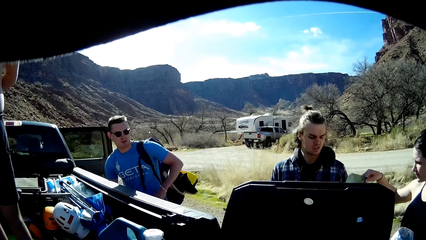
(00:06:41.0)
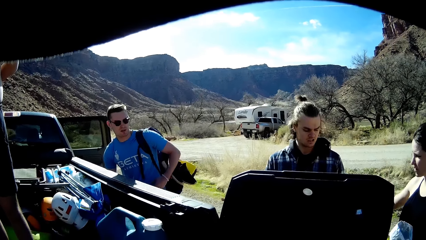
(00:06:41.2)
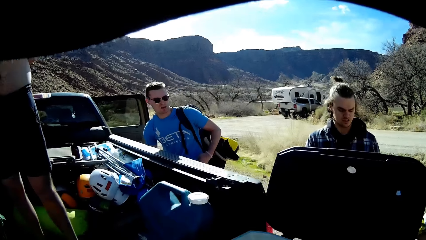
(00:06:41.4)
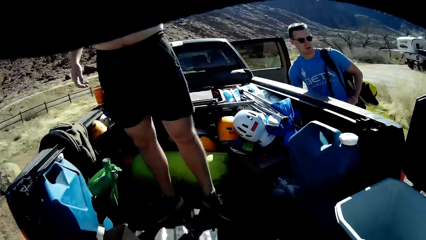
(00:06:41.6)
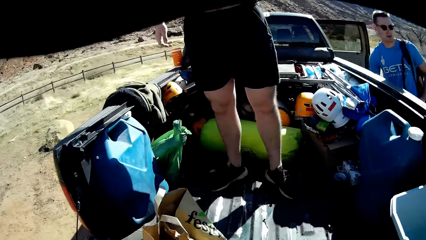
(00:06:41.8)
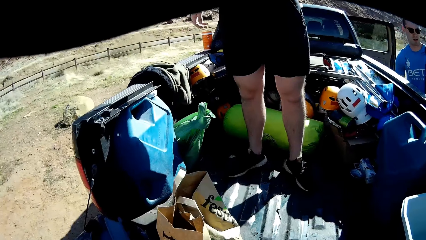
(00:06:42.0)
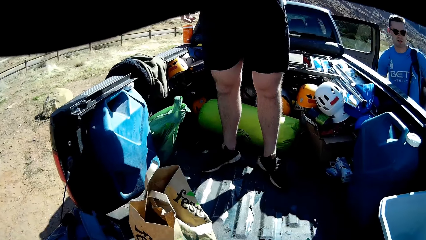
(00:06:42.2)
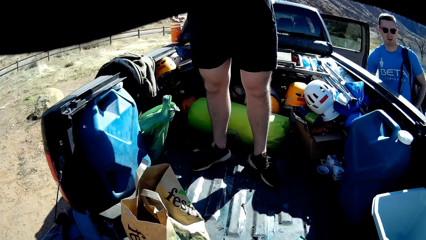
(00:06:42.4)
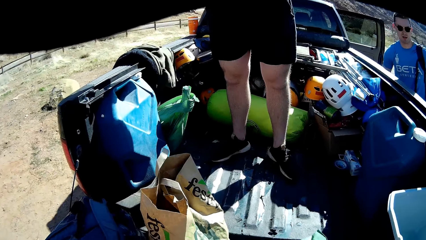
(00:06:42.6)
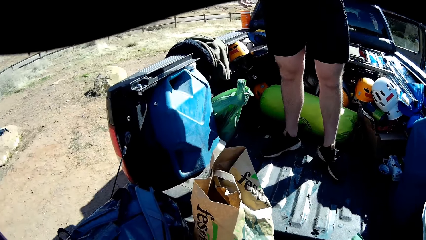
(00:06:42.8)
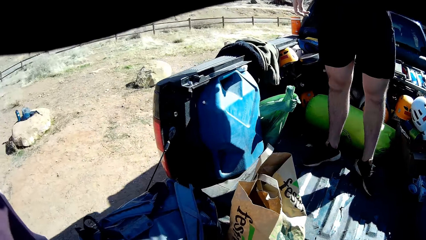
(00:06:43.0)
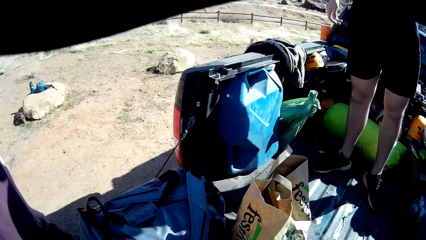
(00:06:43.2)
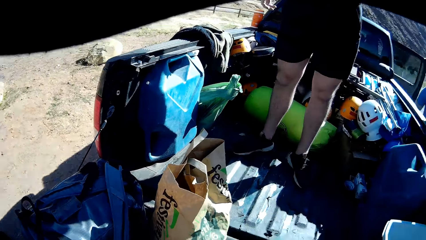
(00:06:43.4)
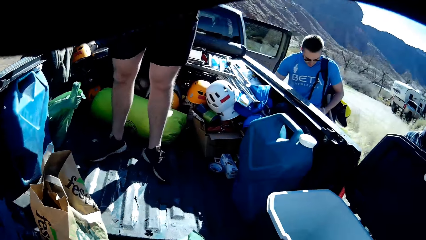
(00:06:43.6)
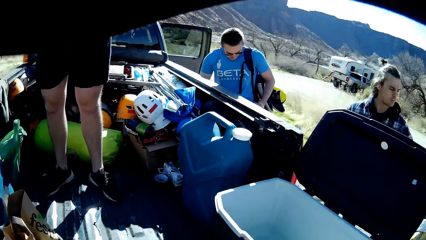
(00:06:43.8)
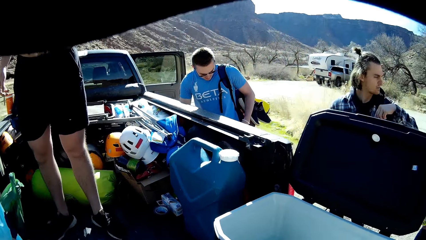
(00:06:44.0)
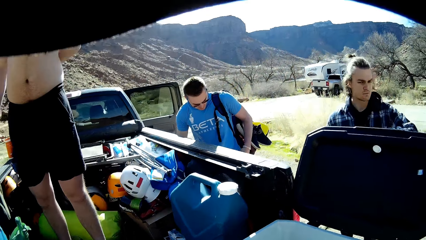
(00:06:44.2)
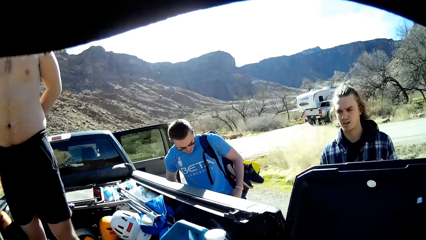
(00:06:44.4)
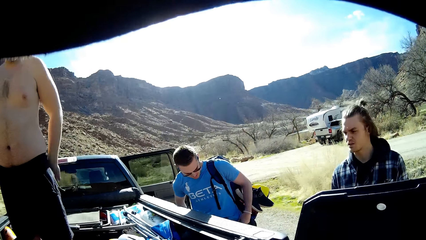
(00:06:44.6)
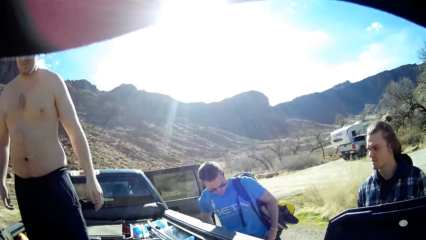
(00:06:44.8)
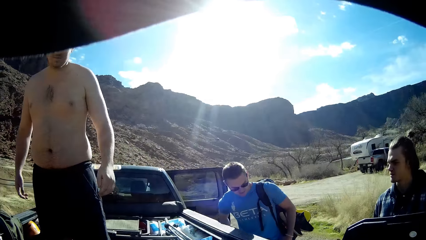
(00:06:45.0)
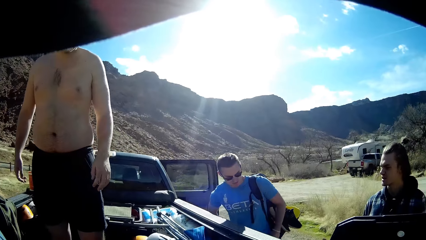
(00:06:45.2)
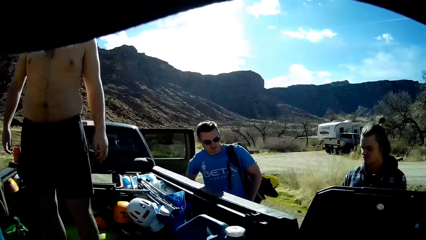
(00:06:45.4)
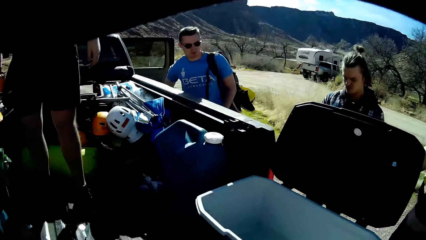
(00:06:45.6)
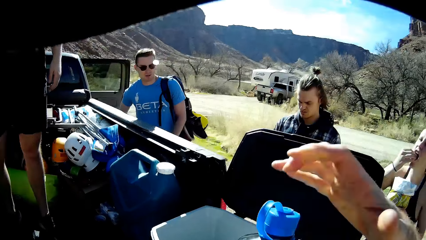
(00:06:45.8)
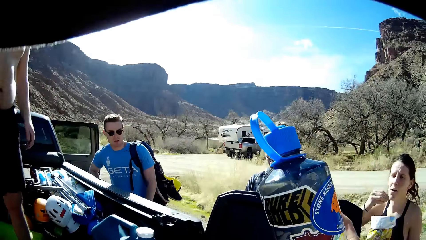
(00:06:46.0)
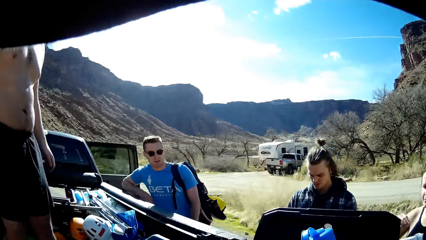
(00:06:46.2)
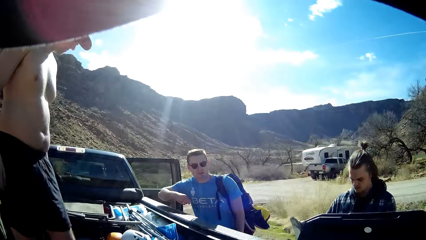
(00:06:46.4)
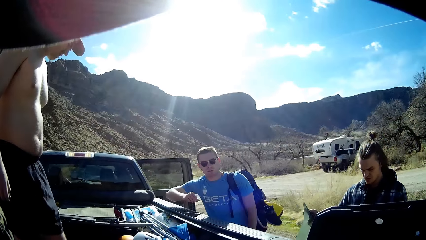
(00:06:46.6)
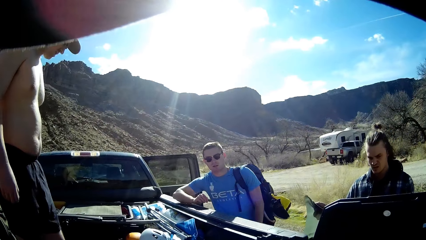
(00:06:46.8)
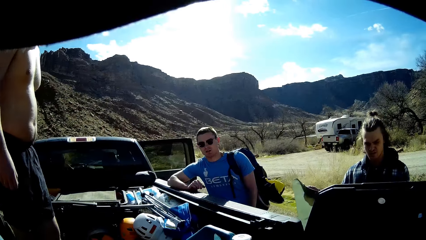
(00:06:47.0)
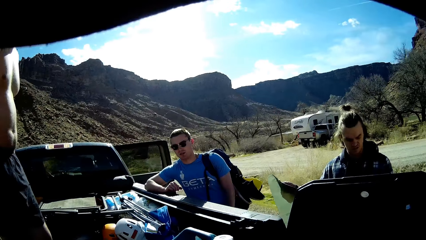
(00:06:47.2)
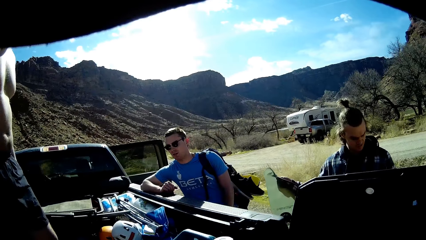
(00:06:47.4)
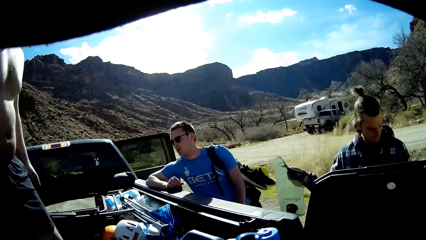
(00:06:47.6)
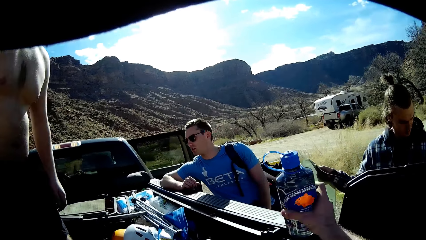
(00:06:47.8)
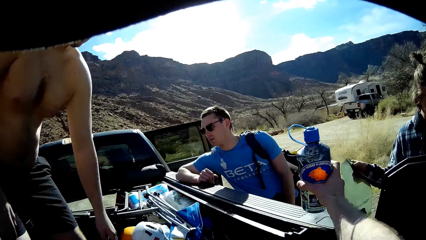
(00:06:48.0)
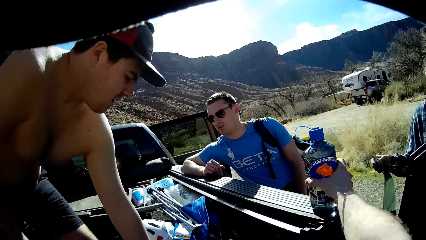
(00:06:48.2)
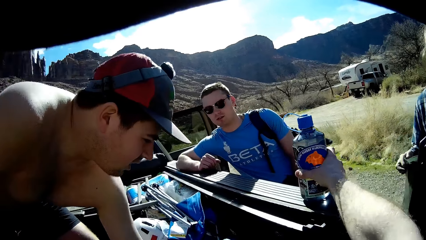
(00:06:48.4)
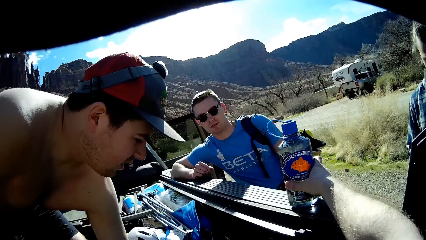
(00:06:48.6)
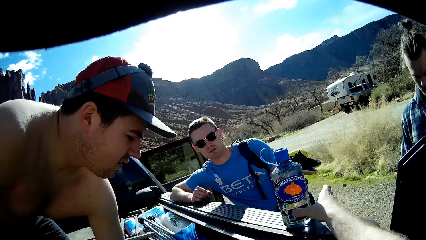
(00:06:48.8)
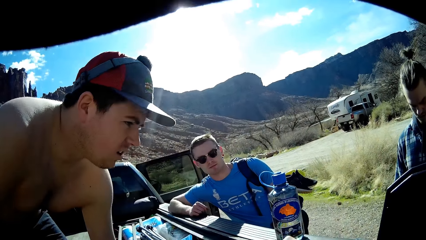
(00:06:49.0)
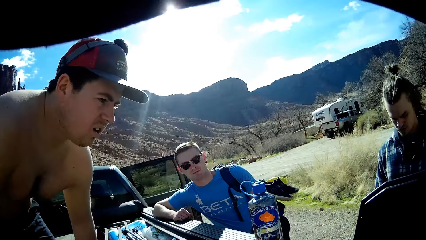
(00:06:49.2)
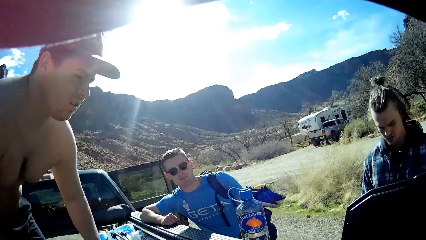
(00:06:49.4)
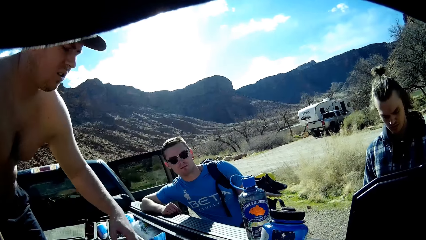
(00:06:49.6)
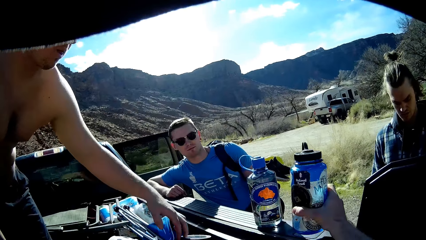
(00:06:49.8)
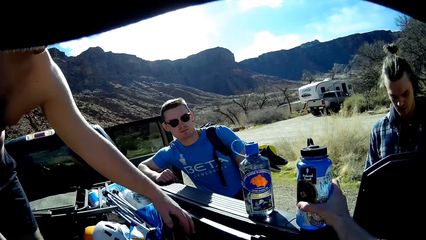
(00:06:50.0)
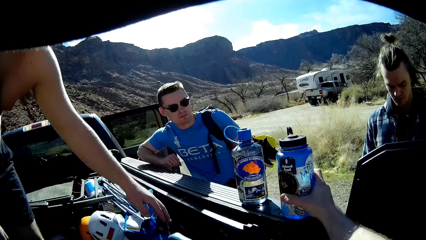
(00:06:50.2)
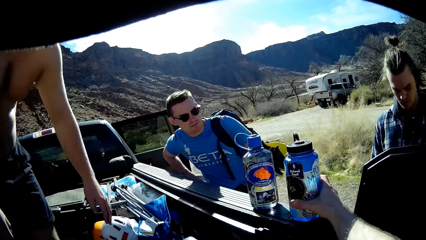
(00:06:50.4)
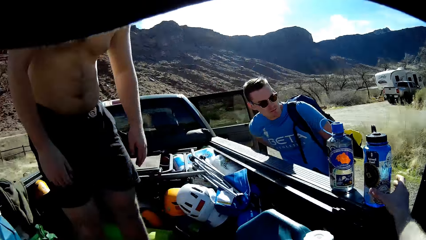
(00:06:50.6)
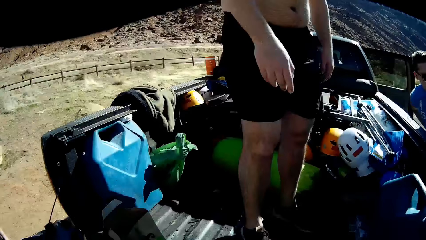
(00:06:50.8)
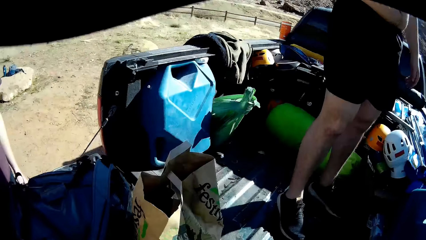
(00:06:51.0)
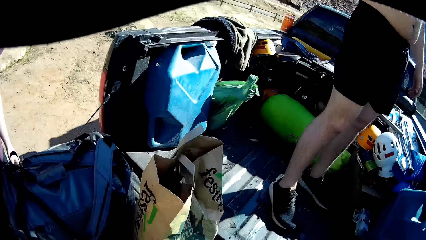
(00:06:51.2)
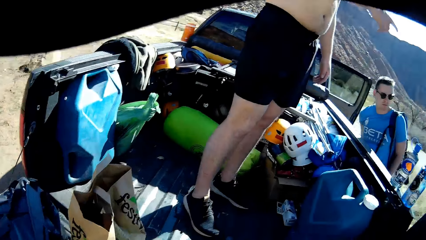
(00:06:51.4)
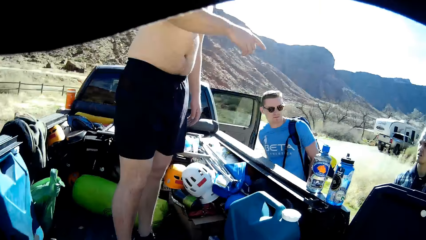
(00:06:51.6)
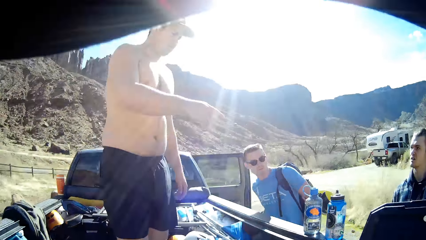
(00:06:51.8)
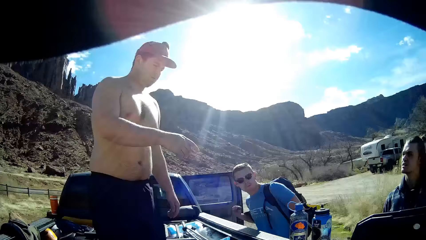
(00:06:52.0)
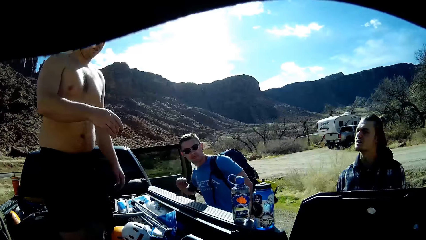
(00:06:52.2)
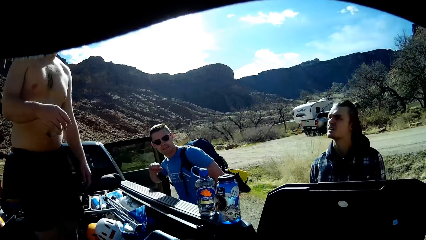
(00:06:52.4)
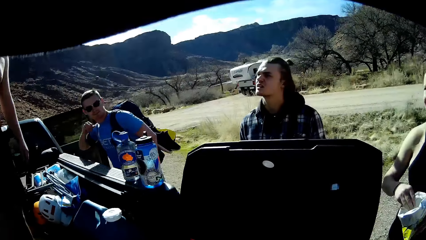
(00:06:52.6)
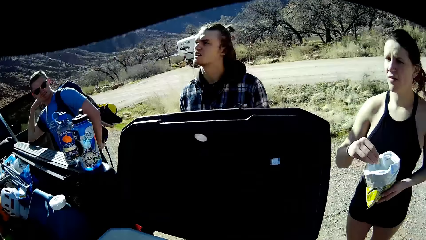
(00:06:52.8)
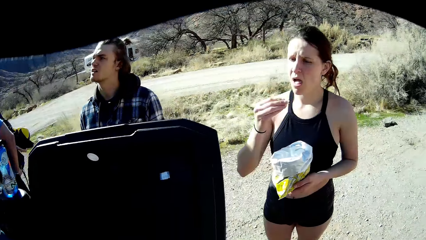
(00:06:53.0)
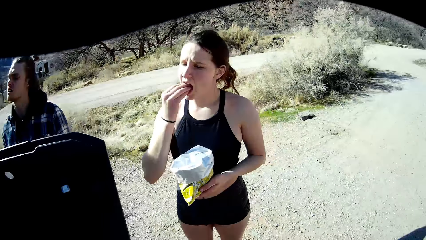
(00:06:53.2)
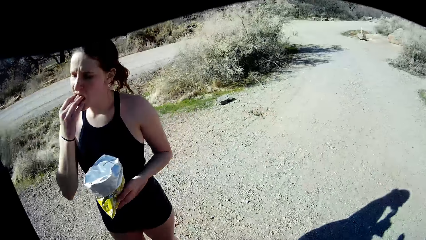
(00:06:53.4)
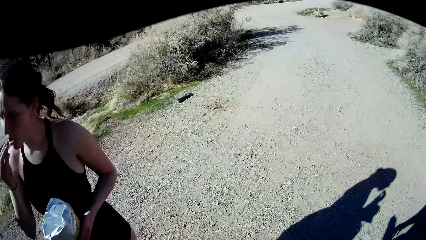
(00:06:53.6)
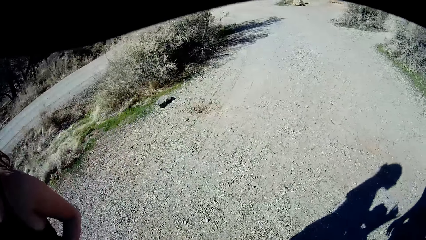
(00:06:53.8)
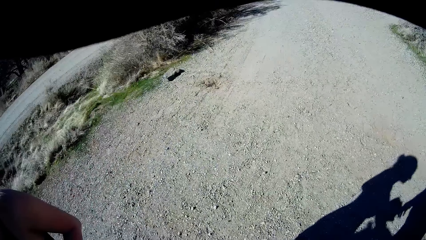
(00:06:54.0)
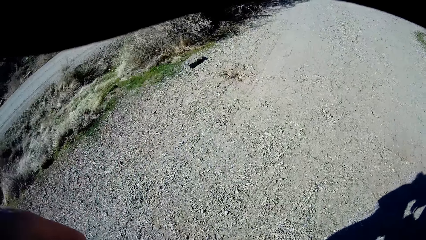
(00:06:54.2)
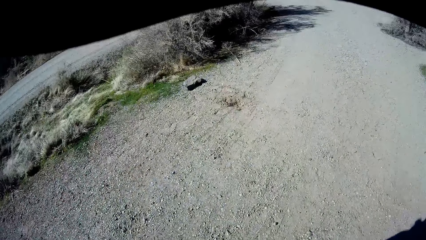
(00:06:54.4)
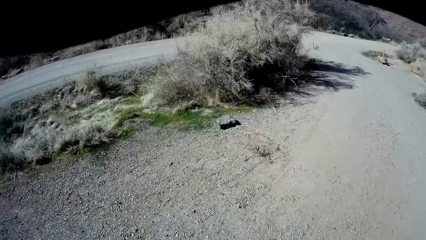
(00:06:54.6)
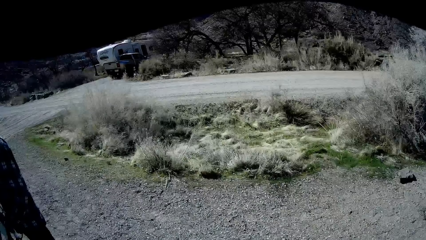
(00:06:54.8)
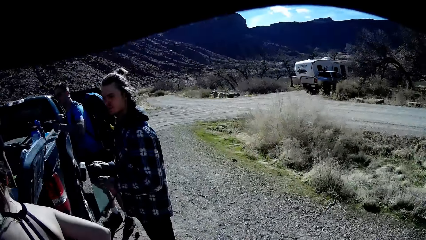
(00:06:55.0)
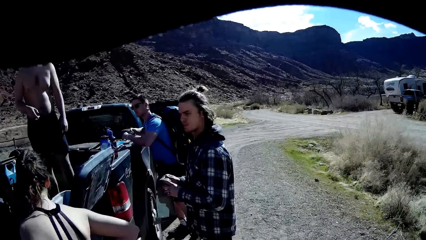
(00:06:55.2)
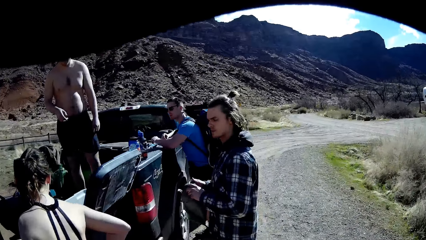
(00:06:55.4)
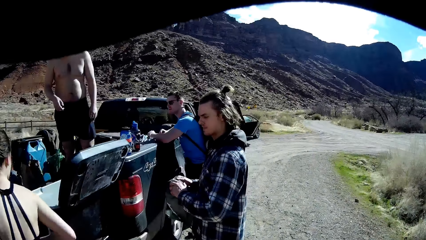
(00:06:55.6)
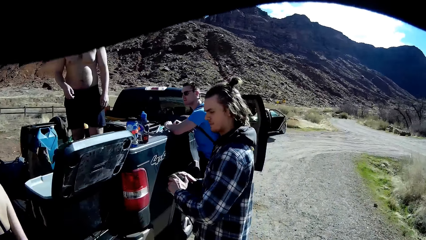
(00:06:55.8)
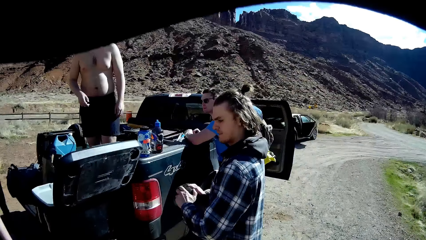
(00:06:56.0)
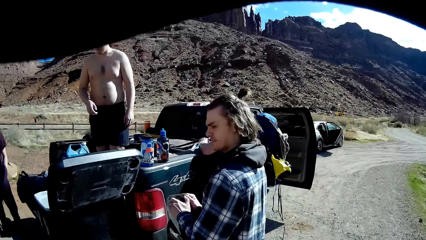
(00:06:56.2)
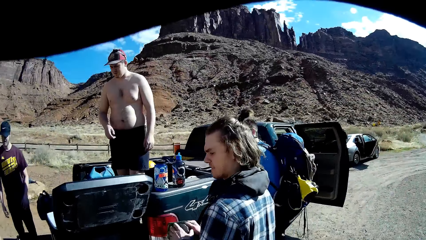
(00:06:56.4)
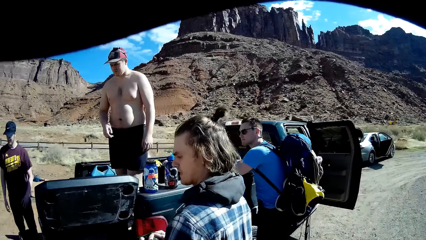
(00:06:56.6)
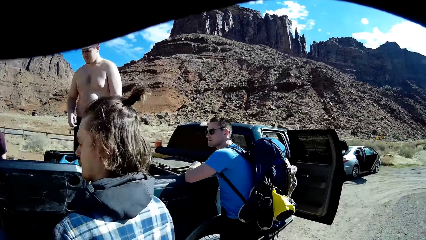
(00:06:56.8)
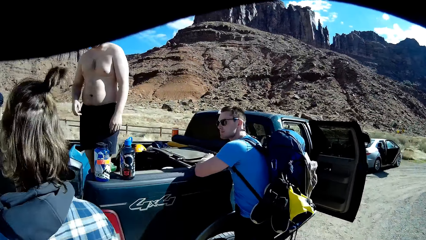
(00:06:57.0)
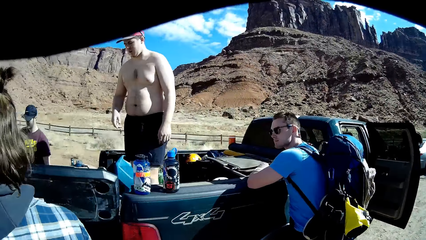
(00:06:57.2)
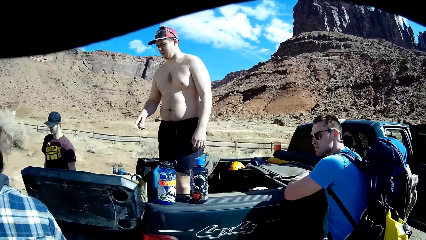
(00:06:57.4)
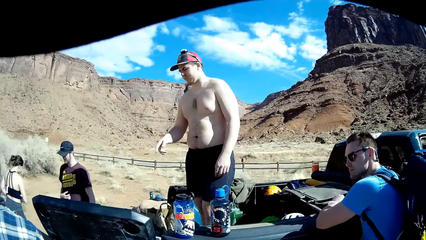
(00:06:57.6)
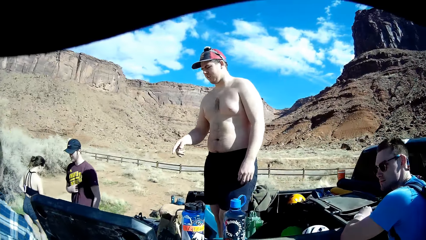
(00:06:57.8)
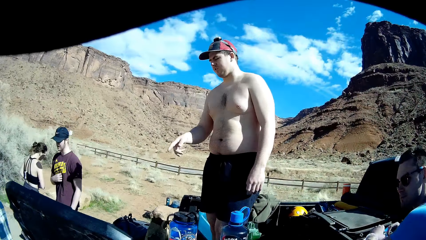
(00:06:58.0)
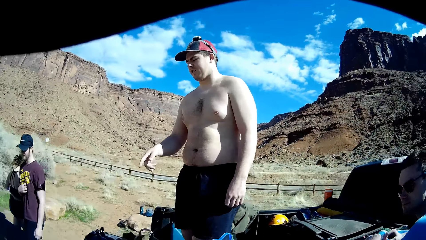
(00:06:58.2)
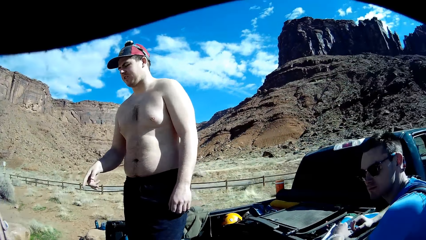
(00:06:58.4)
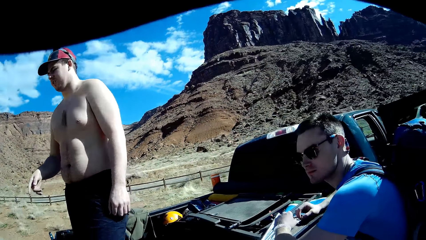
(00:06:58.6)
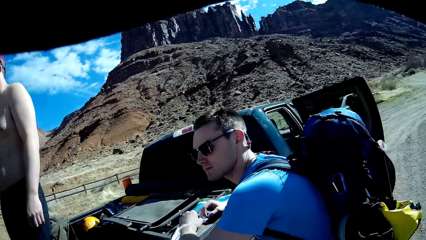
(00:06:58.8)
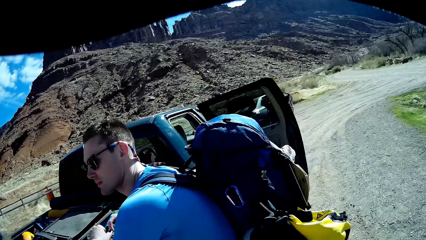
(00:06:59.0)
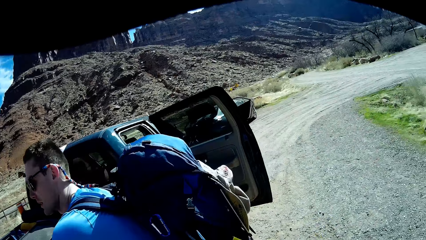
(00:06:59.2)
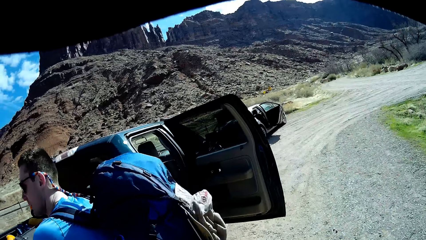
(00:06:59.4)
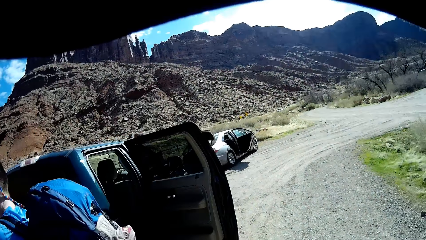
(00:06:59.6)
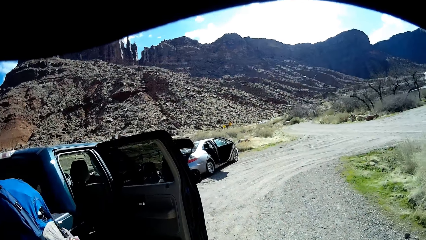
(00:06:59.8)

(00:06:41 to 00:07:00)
The camera wearer drops a bottle on an edge of the trunk. They drop another bottle on the edge of the trunk. A woman eats from a chip bag. The camera wearer walks around the field.
